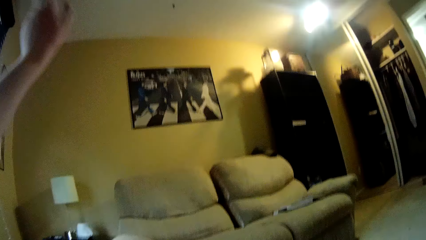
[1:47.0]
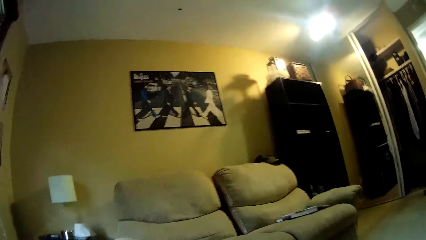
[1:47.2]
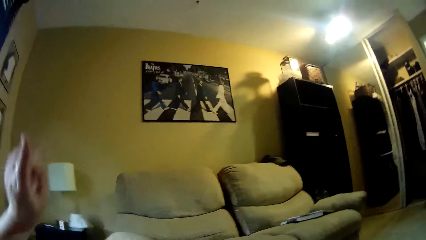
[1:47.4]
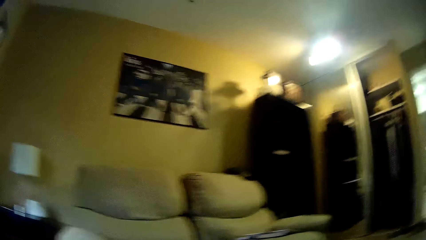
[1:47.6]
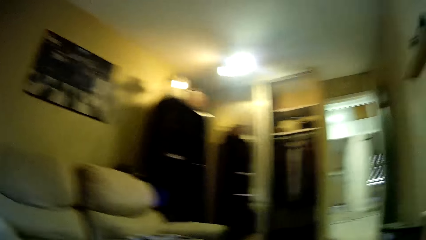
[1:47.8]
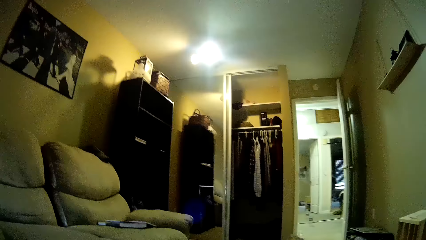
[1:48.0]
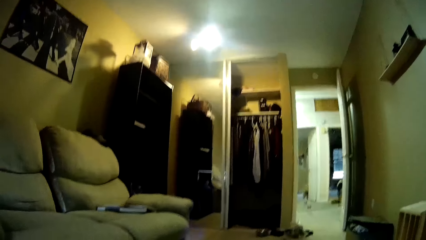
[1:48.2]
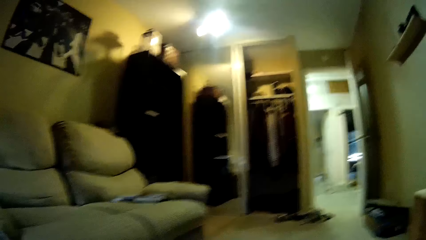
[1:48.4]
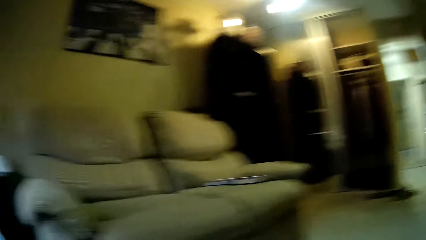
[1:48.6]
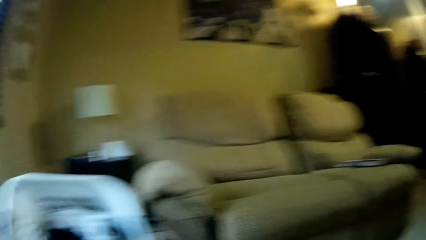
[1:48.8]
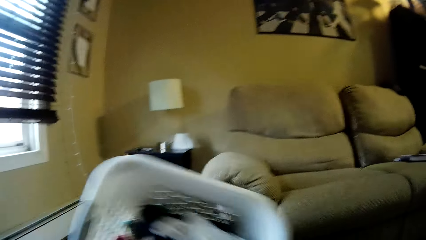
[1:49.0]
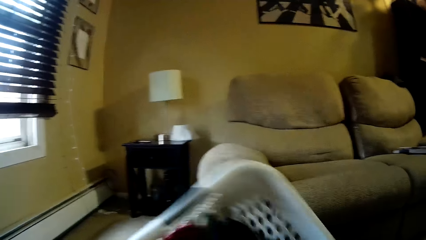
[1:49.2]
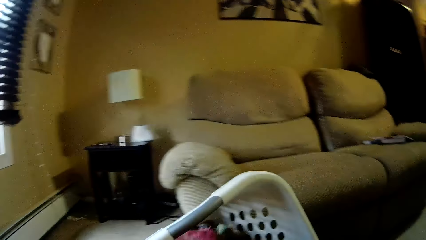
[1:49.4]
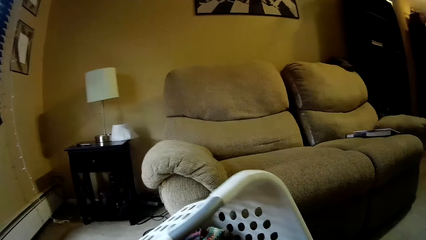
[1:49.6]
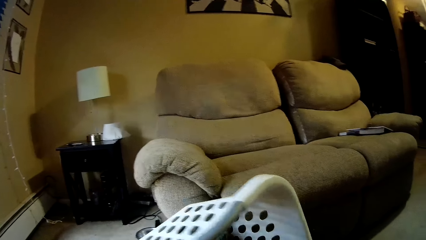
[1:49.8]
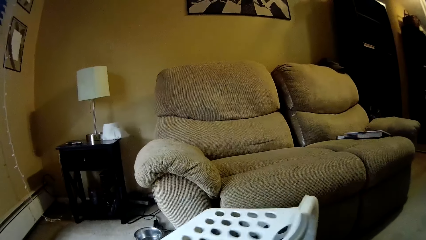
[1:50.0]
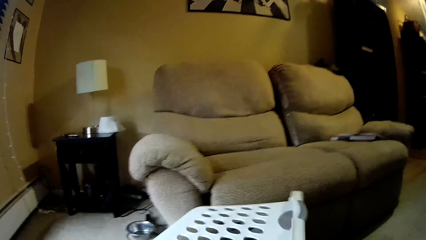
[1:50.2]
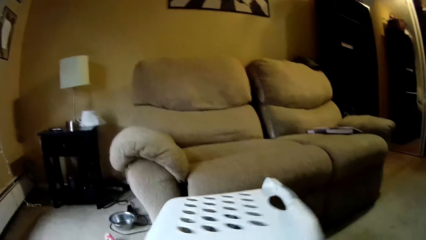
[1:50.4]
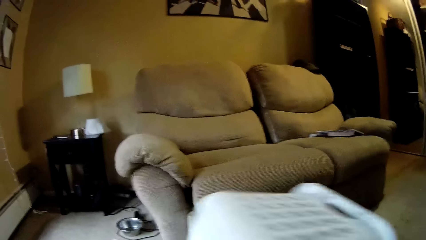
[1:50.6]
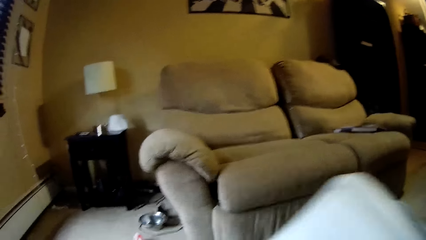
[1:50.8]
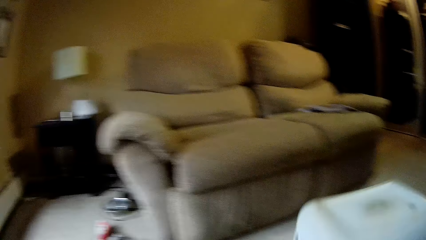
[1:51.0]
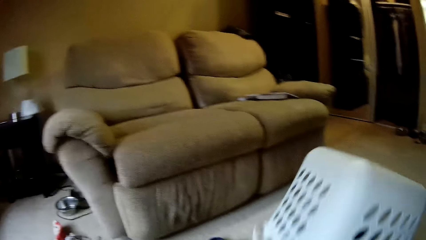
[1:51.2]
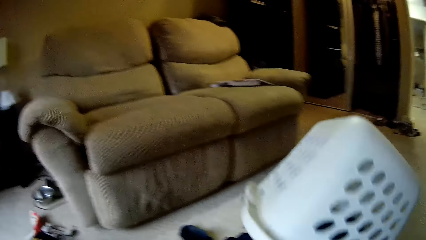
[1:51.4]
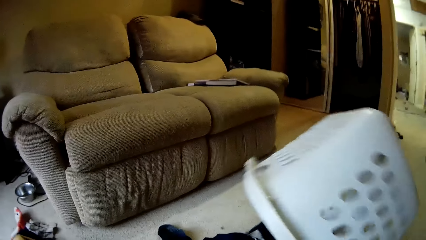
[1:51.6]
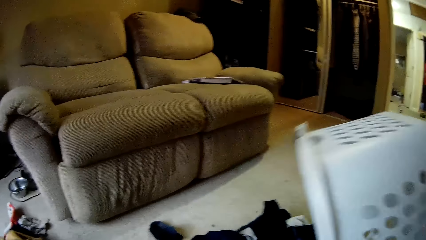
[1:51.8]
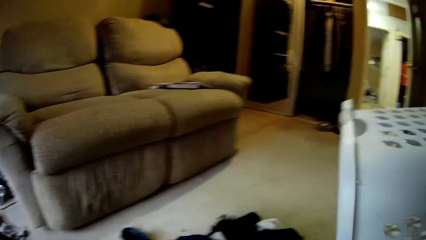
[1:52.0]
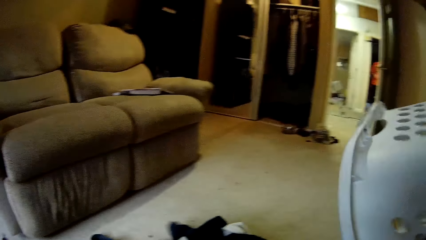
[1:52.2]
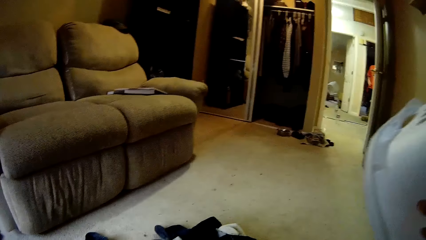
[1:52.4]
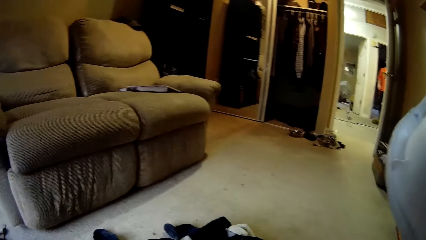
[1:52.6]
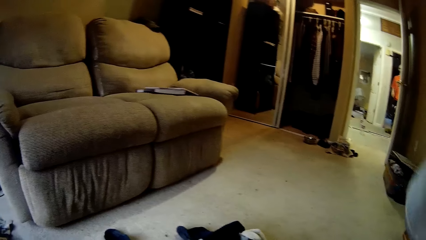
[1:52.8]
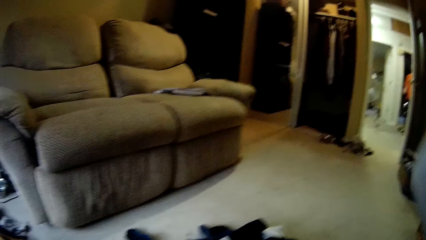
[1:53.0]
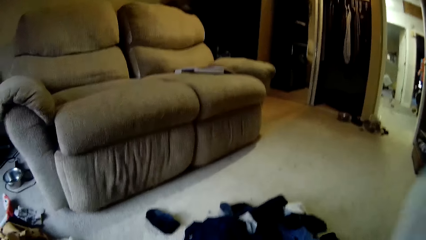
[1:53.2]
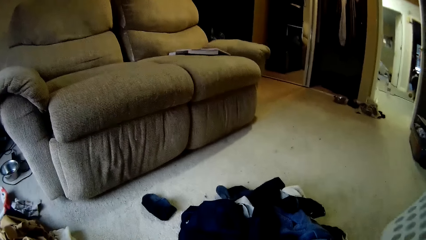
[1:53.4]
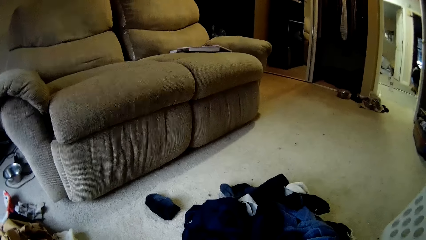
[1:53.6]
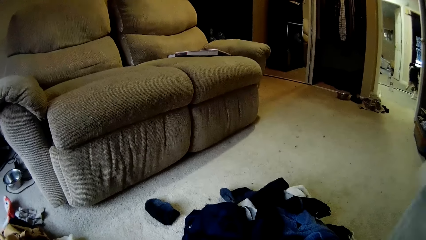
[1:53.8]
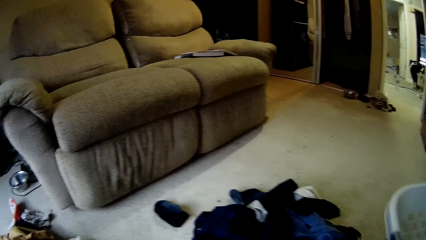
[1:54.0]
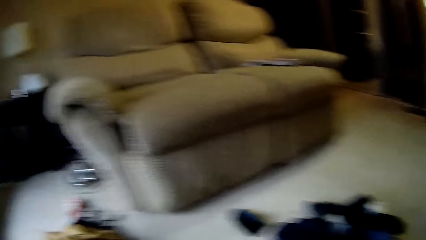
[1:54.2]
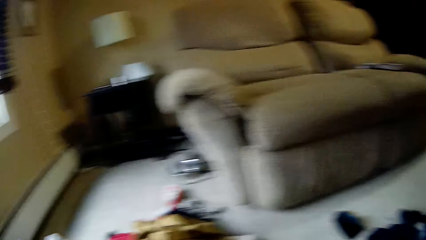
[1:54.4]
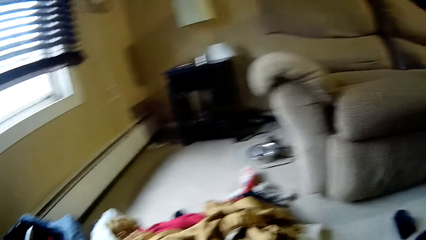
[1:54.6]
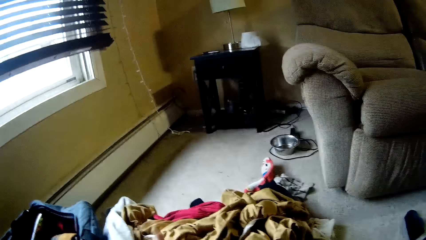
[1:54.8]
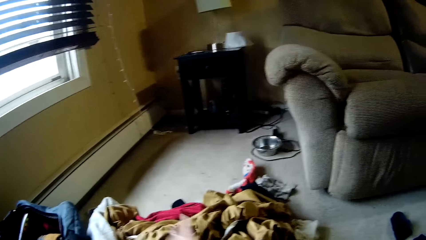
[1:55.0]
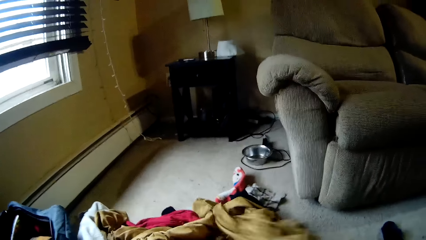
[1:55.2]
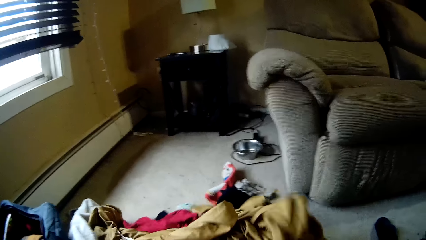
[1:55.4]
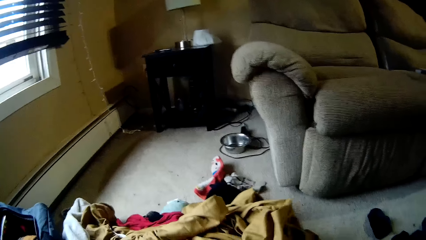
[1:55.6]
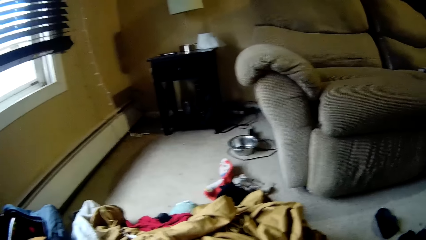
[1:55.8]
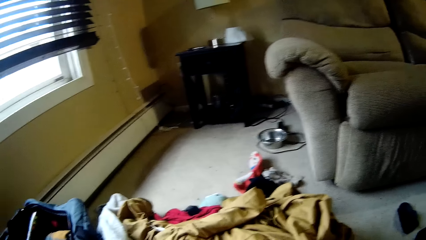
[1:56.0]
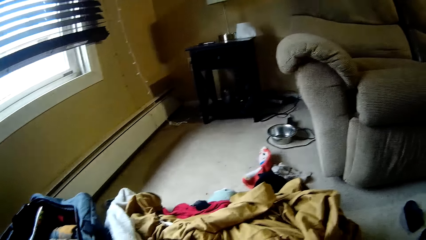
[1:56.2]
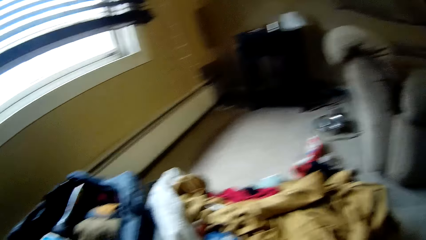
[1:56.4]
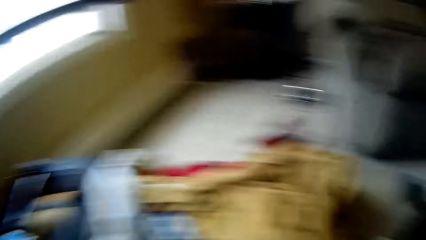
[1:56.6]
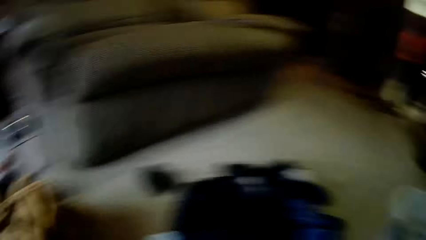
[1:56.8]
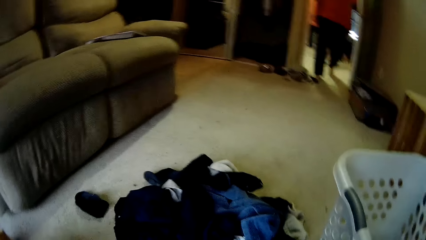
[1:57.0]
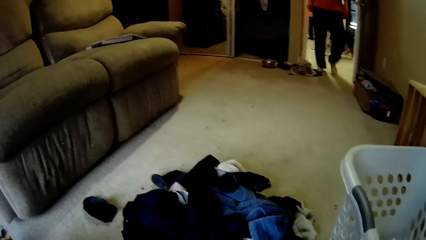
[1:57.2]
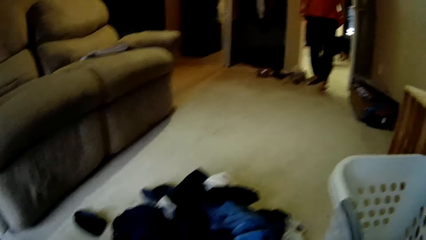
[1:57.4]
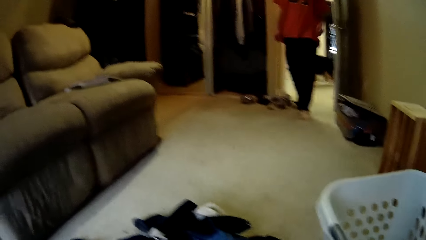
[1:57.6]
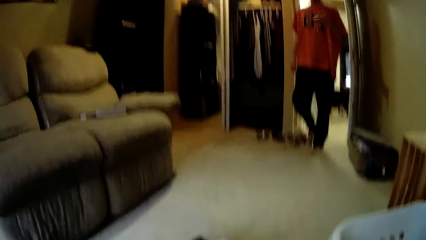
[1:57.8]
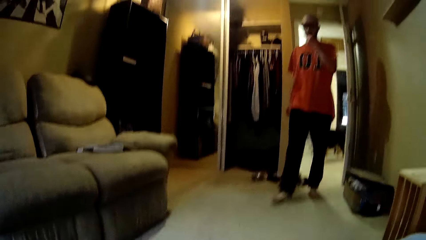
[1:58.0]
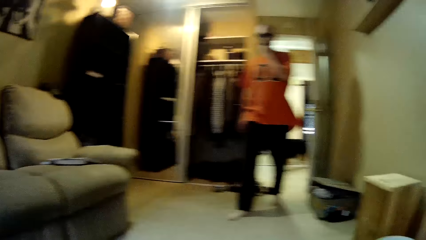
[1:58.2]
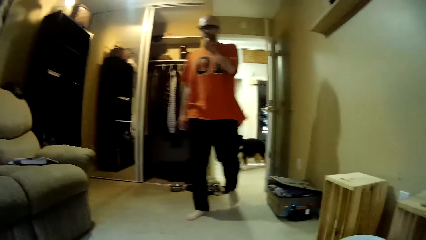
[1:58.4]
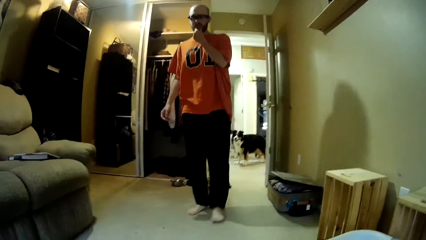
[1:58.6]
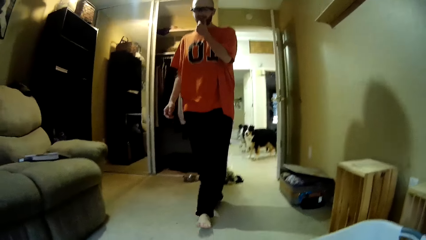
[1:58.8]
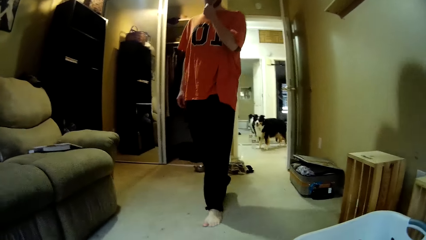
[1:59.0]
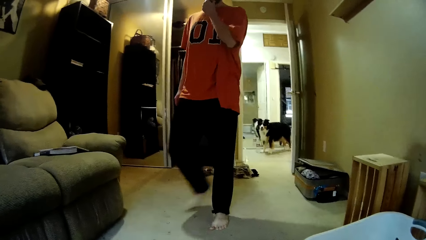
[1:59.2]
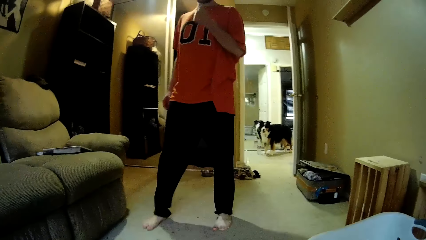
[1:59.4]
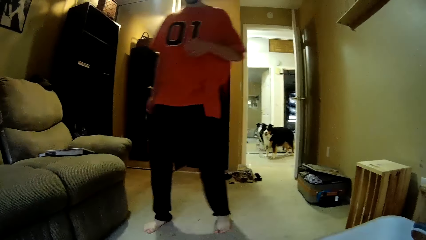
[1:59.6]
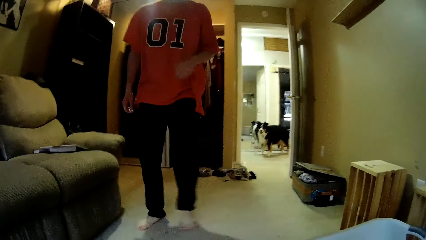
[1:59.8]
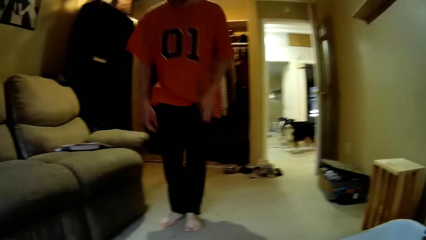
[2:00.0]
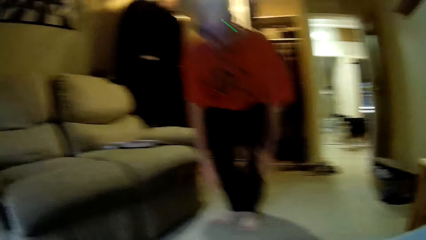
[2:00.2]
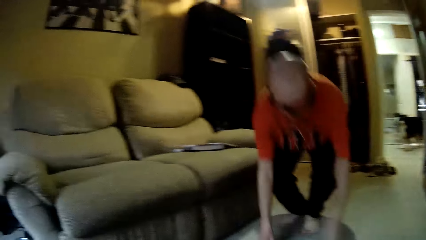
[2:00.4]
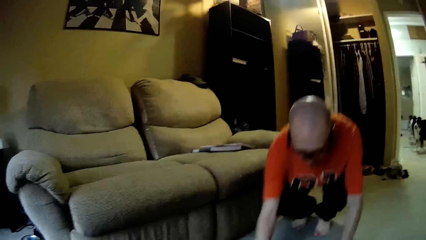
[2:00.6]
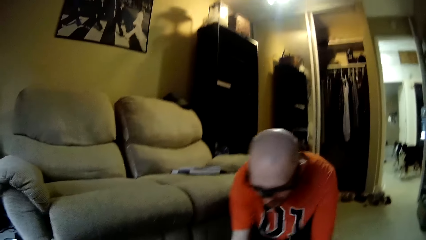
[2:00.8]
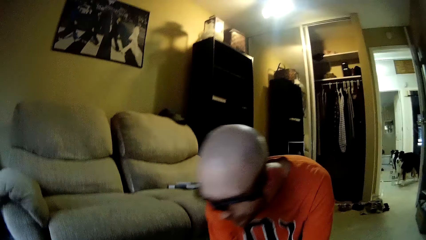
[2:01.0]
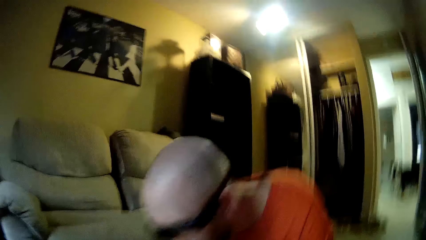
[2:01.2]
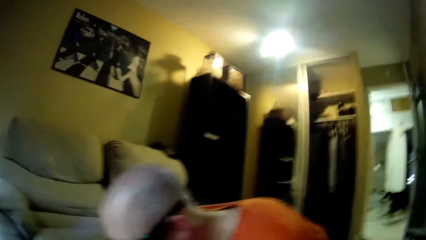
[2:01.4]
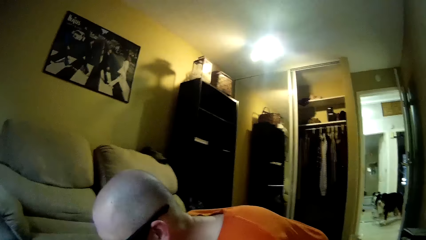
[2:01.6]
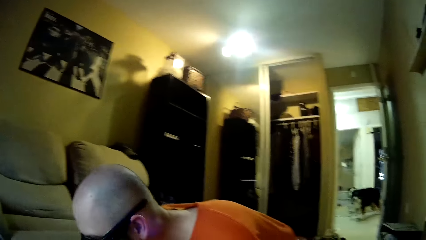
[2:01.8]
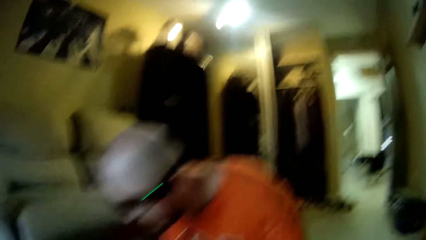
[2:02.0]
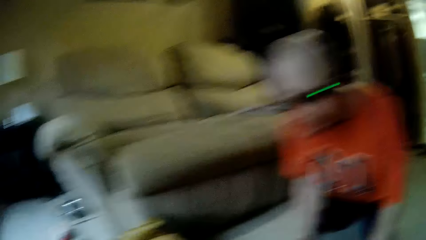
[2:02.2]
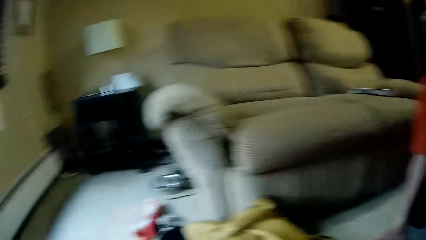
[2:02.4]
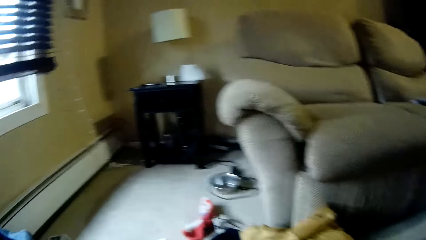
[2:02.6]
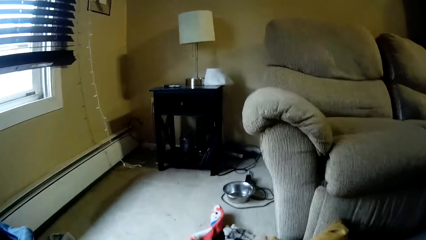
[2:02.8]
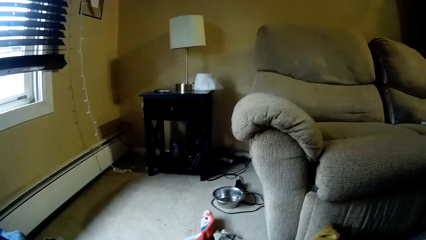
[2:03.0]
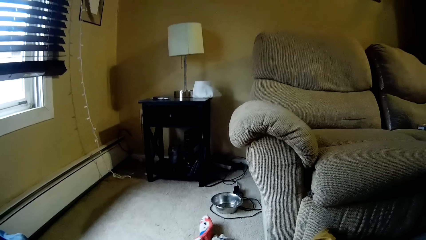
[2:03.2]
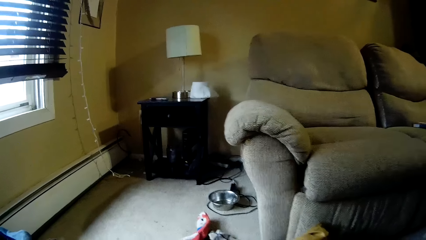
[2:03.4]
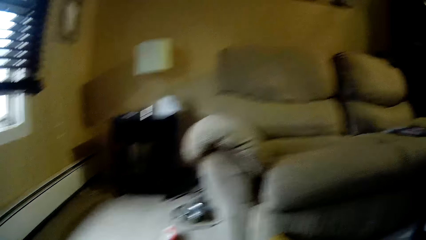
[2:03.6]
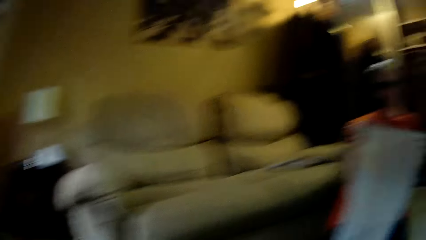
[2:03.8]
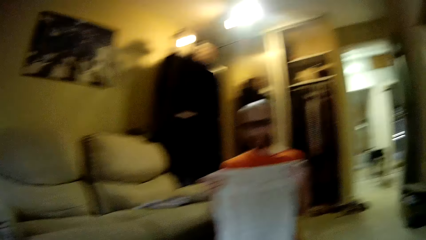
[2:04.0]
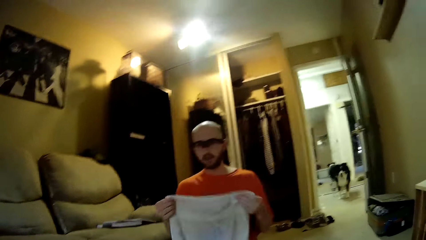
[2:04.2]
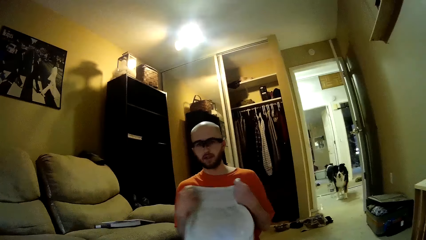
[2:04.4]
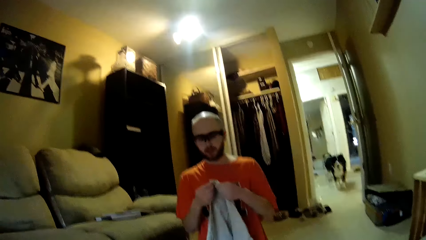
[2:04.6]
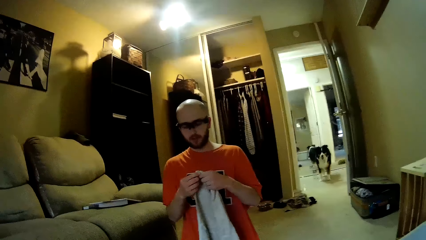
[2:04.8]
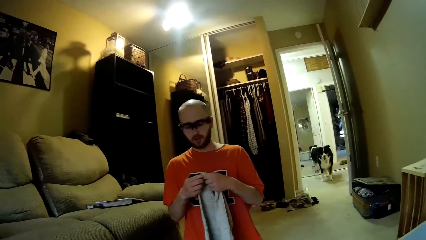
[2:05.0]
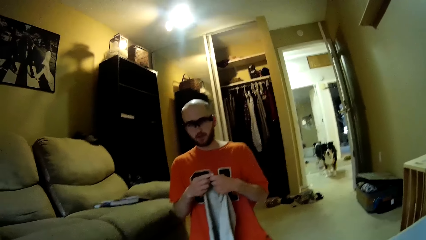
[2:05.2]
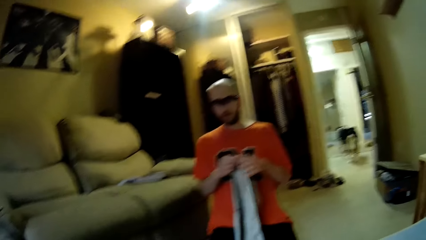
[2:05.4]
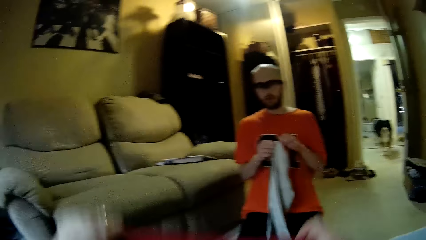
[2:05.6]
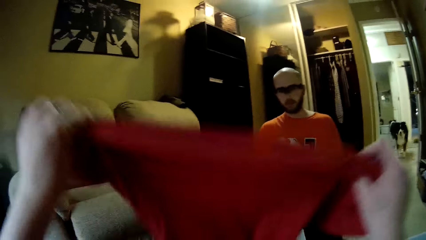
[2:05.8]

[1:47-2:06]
The camera wearer interacts with a man. She empties the clothes in a basket on the floor. She drops the basket in her right hand on the floor. She touches a cloth on the floor with her hands. She looks around the floor. She checks the clothes. She interacts with the man. The man walks around the house. The camera wearer converses with the man. The man kneels down on the floor. The man interacts with the camera wearer. The man picks up the cloth from the floor with his right hand. The camera wearer interacts with the man. The man folds the cloth with his hands.
